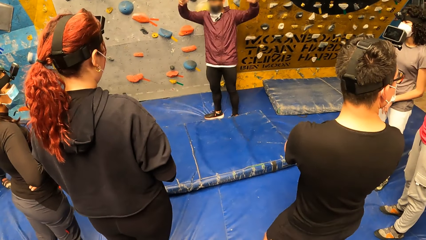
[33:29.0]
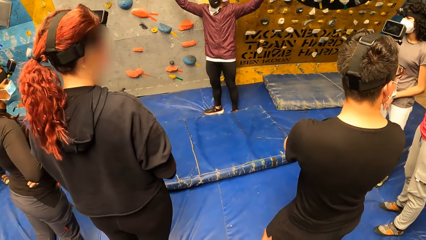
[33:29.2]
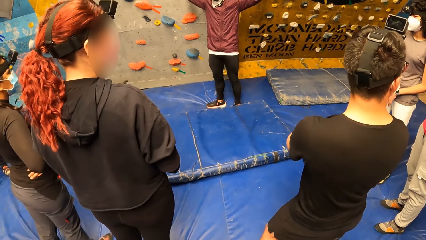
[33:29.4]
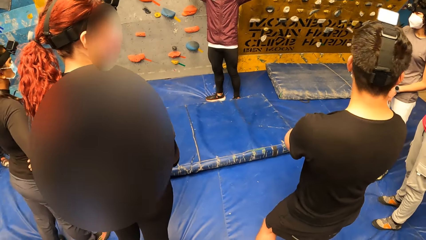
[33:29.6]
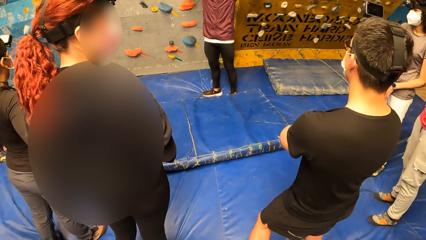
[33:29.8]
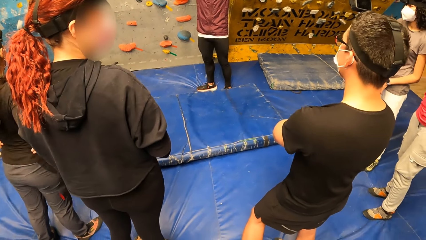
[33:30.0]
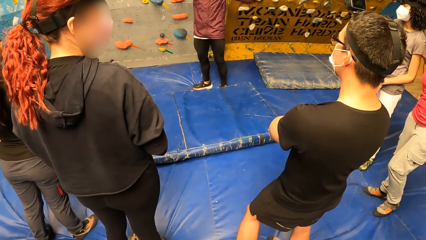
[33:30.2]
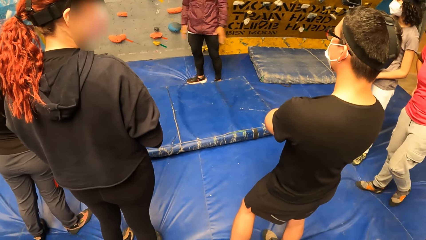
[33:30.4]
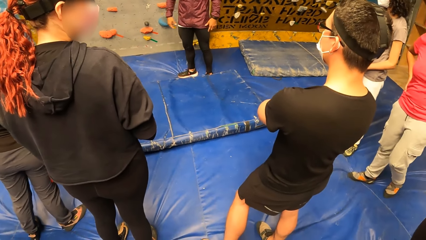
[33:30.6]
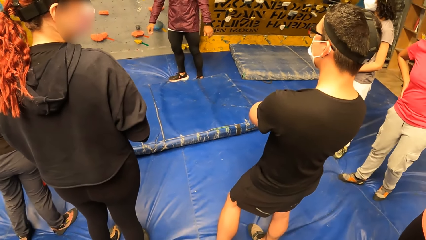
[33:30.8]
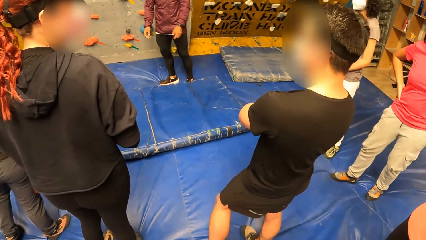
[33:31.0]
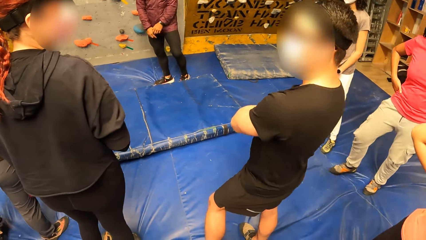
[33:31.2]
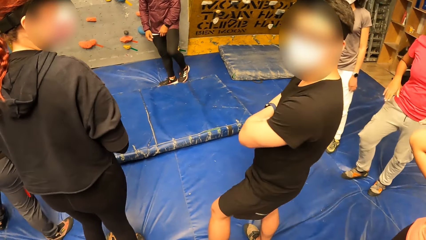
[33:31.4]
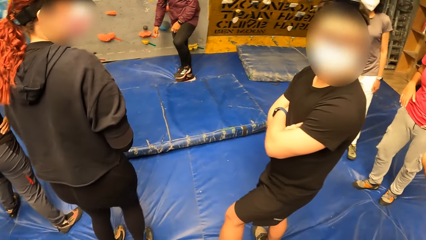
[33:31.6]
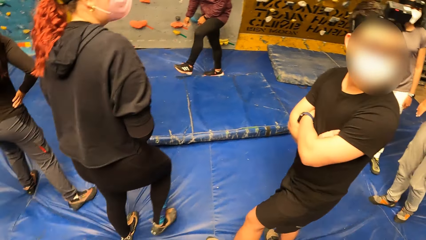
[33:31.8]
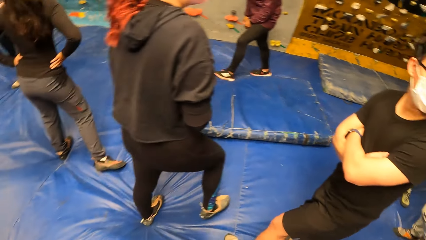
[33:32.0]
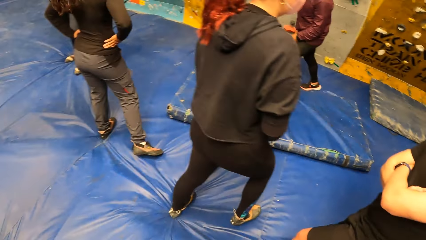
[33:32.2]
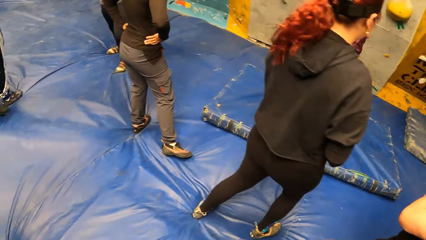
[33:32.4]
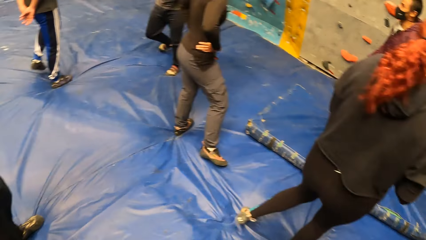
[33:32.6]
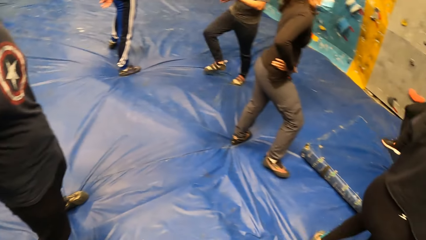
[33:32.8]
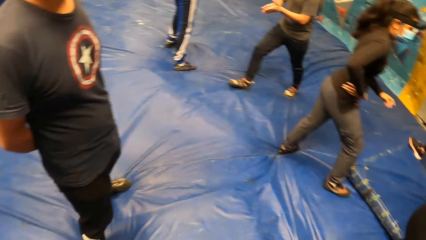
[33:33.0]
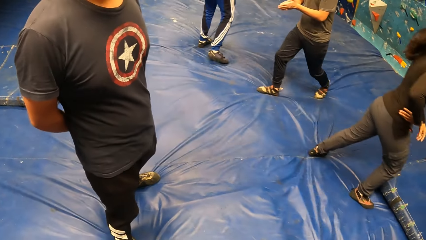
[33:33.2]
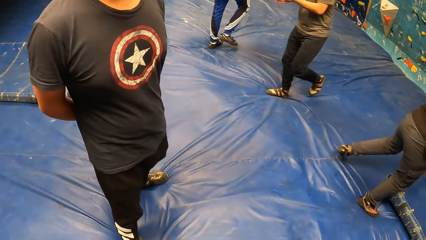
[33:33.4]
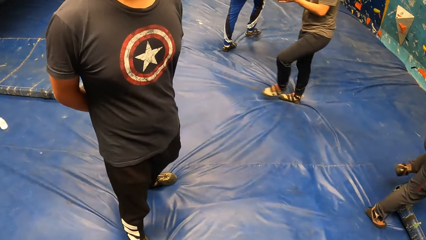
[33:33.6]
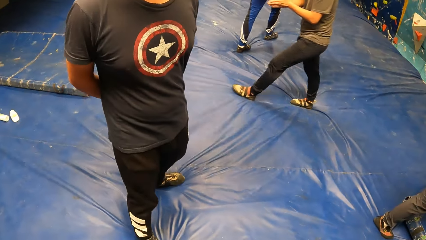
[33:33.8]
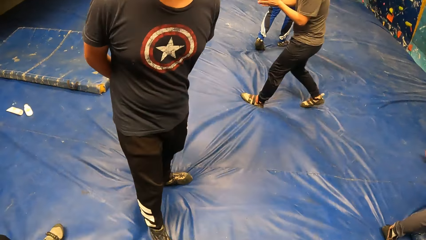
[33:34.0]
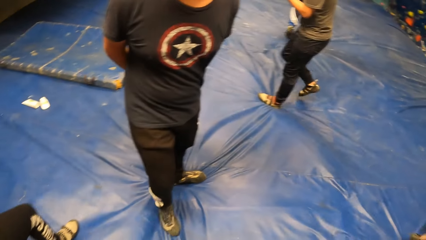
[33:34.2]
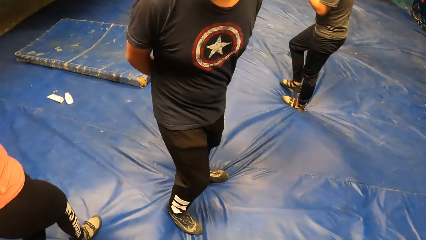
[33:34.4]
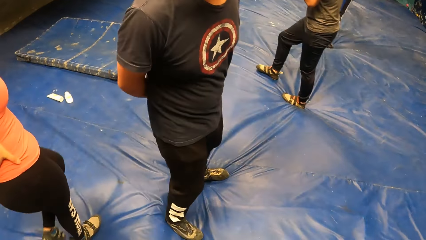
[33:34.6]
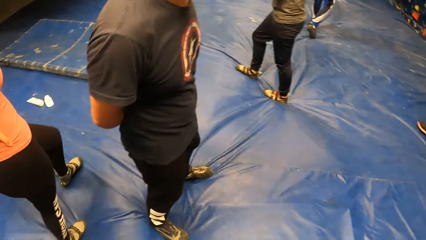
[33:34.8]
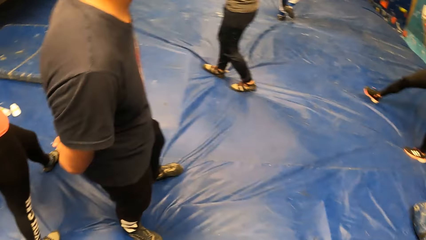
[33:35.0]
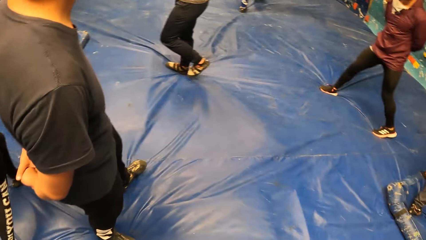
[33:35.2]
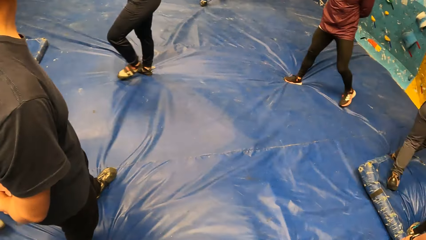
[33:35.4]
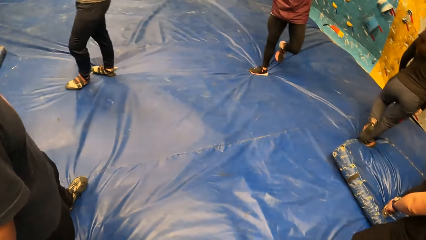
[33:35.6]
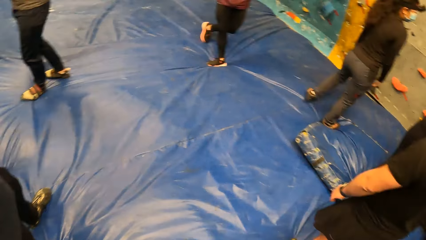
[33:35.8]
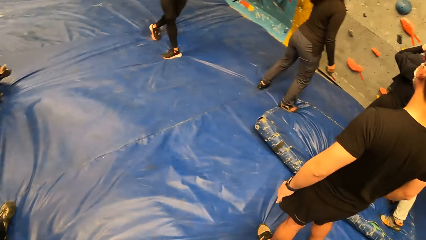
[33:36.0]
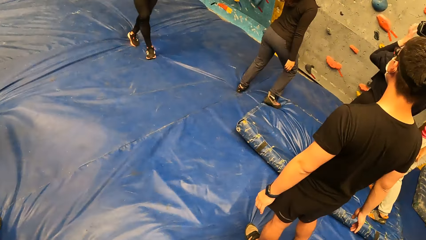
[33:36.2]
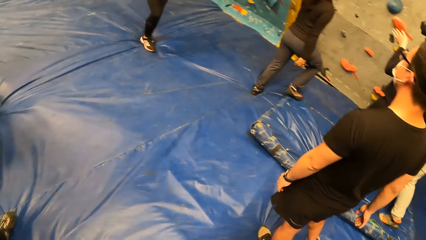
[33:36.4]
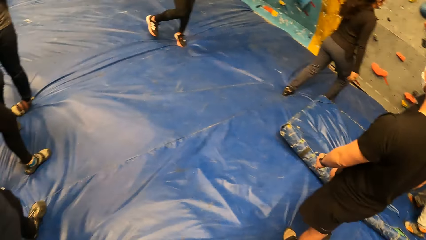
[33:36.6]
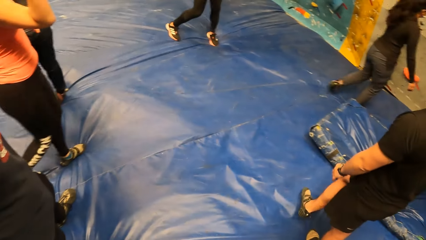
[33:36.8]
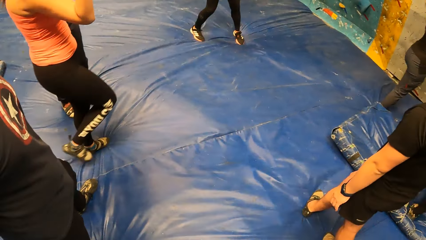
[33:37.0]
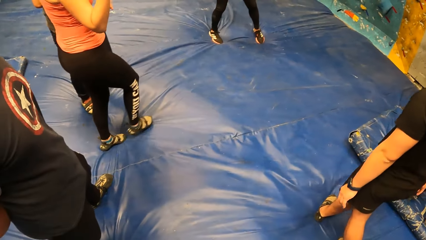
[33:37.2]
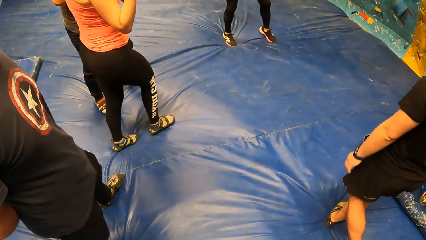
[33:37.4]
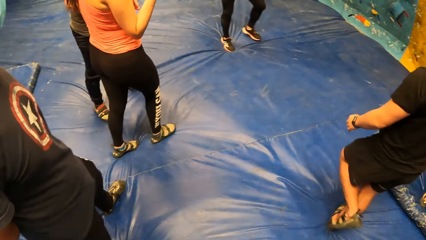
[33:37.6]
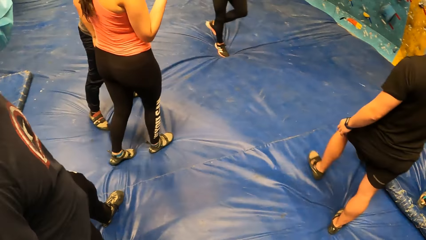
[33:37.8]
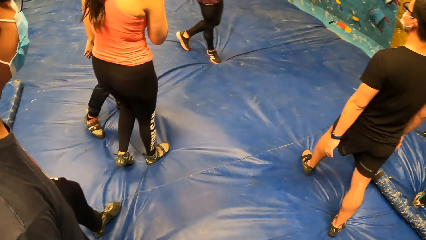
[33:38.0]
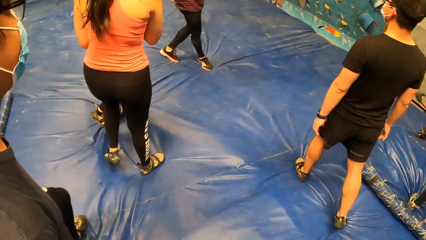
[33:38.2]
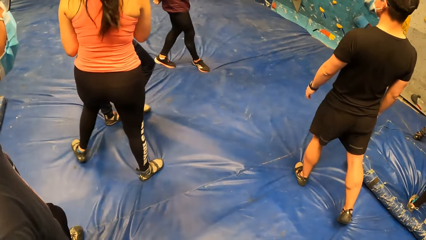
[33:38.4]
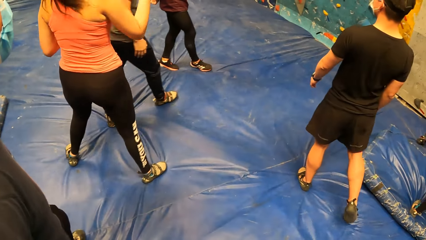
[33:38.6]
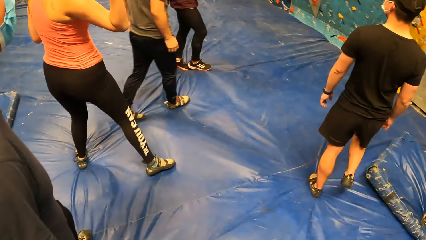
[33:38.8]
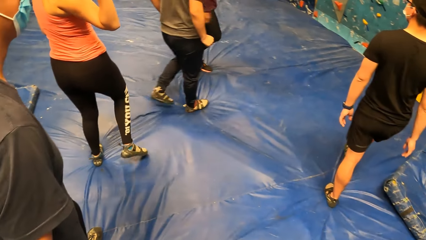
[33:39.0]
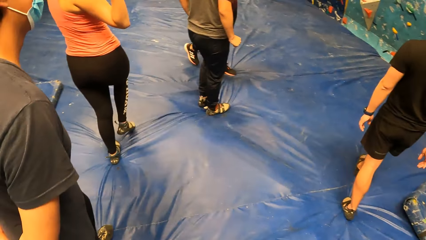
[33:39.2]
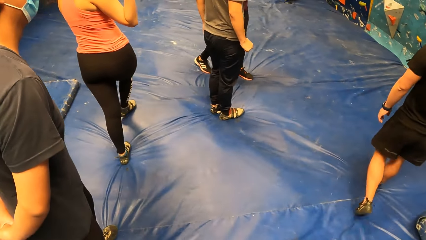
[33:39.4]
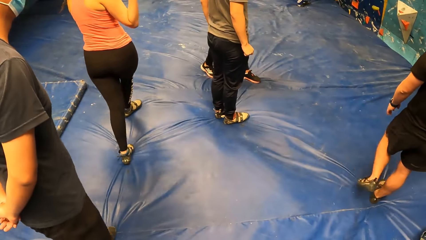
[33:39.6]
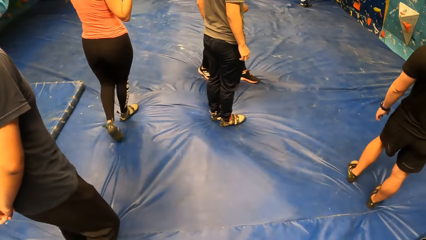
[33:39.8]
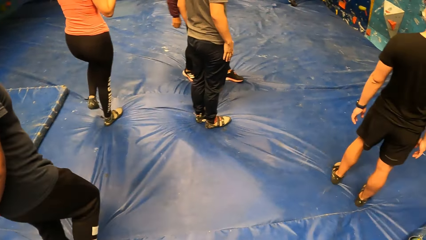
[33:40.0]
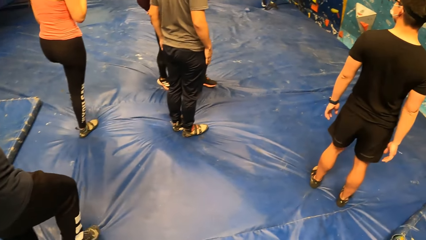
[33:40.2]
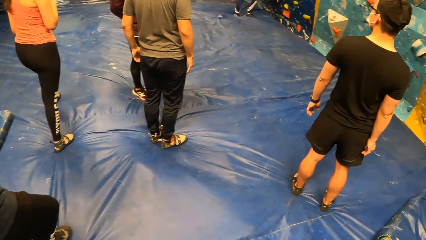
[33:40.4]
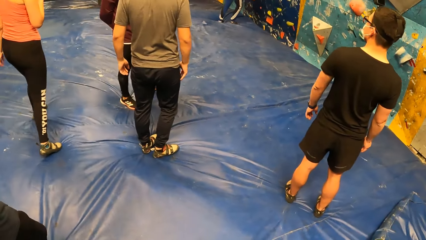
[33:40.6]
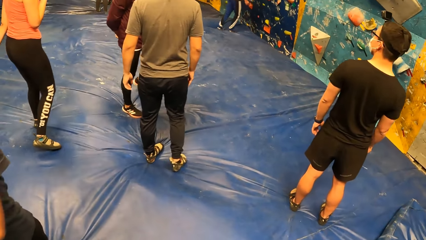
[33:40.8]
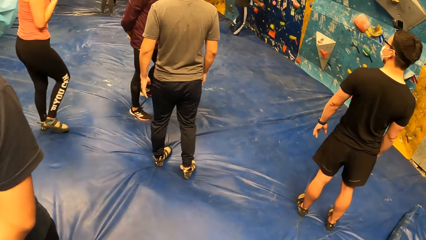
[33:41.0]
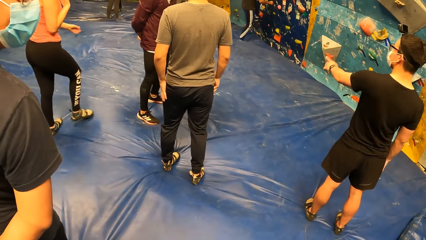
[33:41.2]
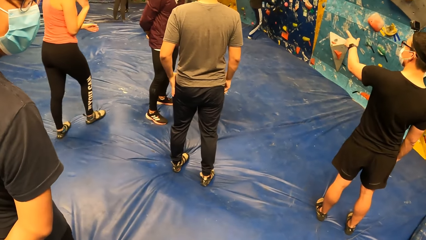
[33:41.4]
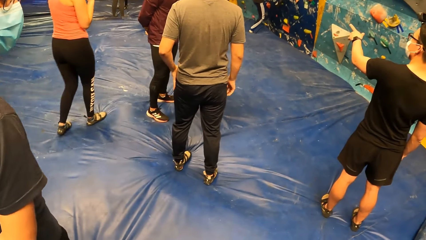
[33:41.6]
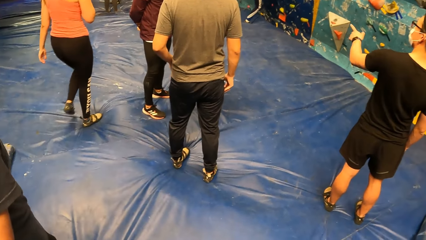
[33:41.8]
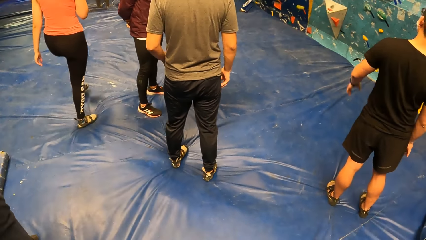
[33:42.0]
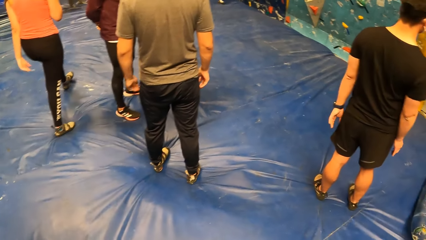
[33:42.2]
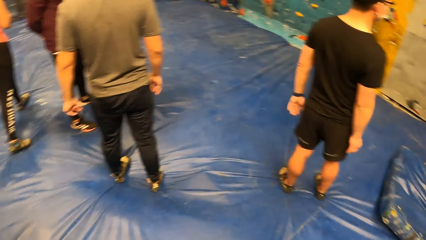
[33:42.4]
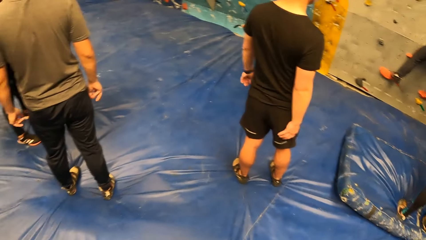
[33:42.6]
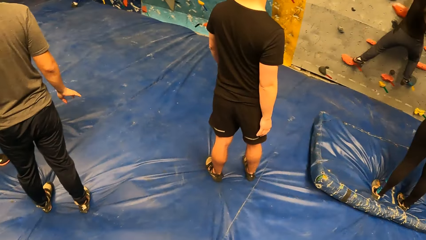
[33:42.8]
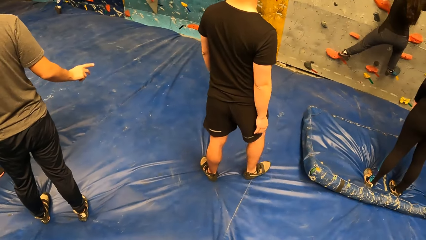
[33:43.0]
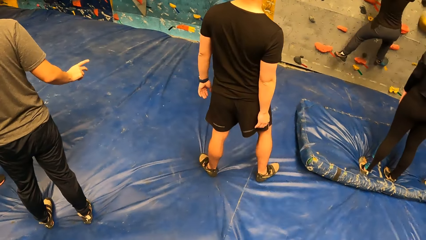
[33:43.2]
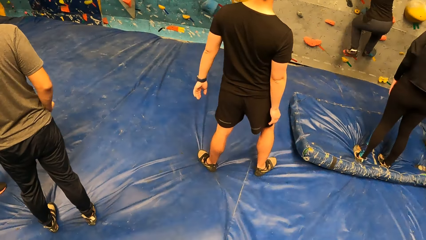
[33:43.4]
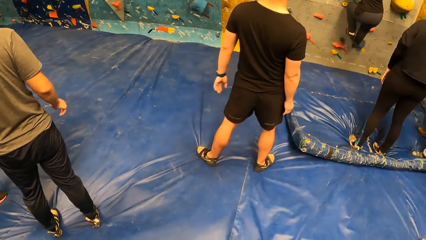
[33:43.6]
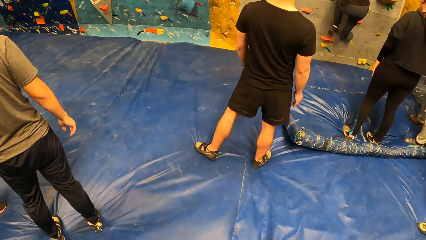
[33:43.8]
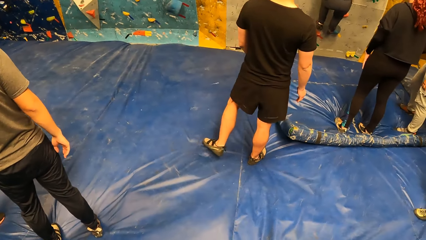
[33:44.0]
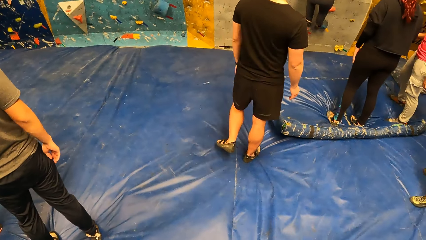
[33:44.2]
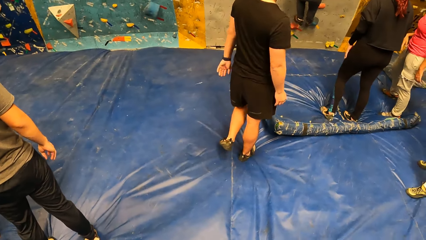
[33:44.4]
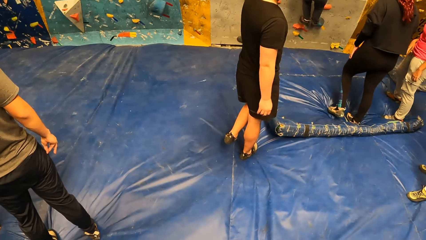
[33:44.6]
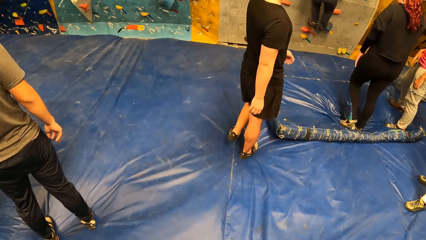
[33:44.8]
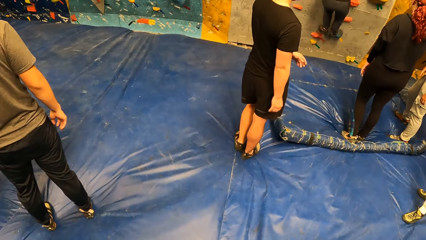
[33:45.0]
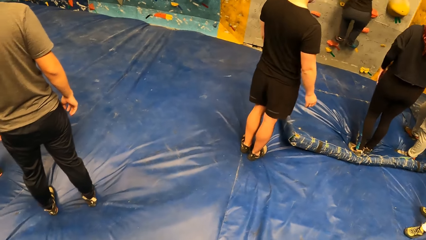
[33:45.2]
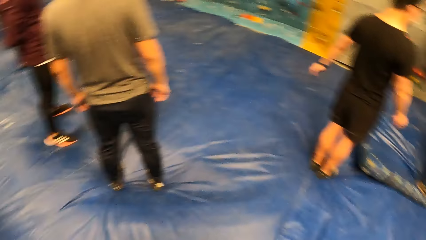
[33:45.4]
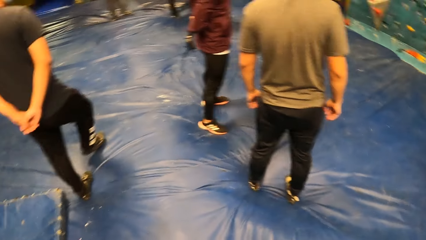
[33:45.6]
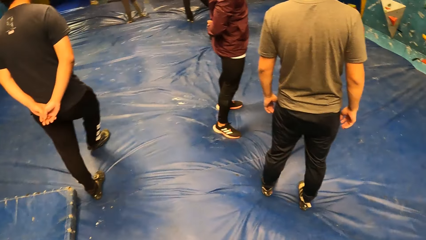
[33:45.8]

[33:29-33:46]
A woman walks past the camera wearer at the sports complex. The woman walks.
